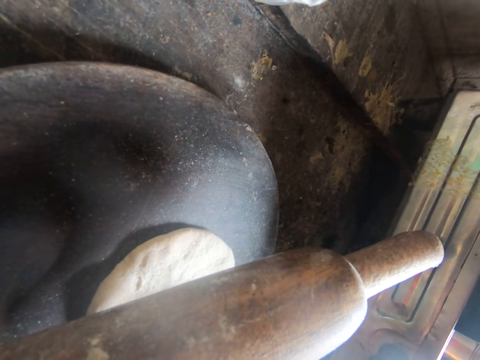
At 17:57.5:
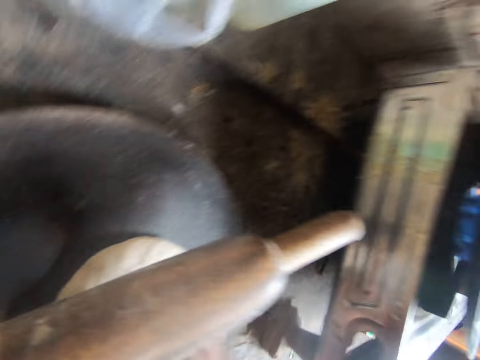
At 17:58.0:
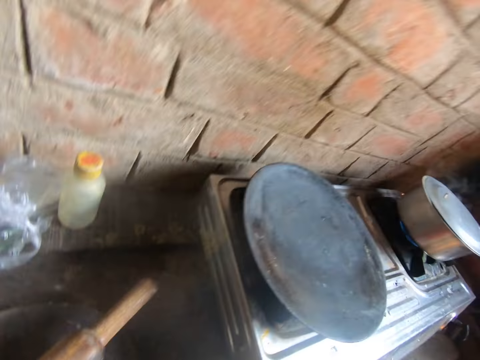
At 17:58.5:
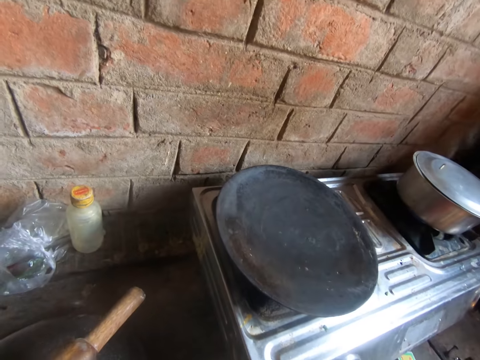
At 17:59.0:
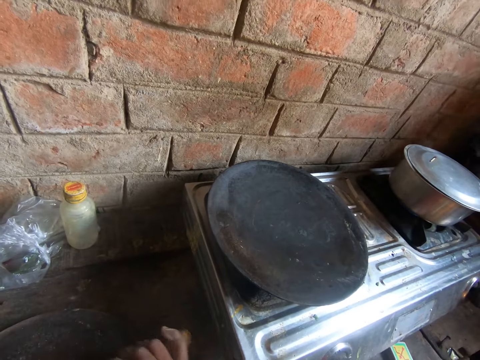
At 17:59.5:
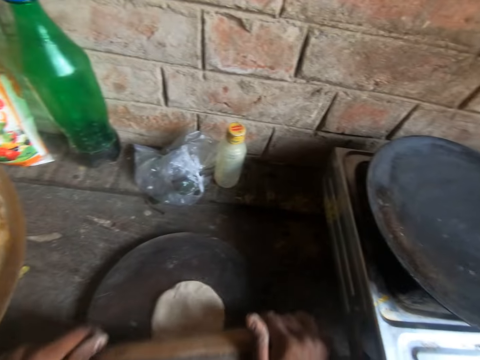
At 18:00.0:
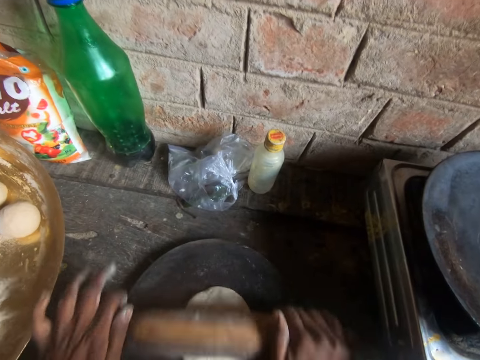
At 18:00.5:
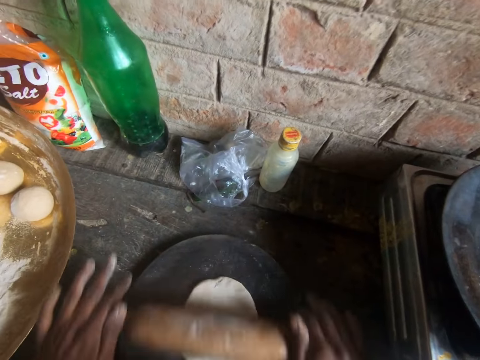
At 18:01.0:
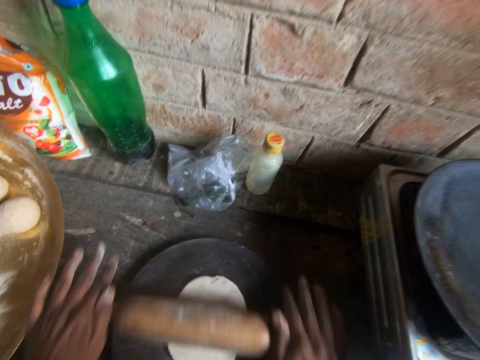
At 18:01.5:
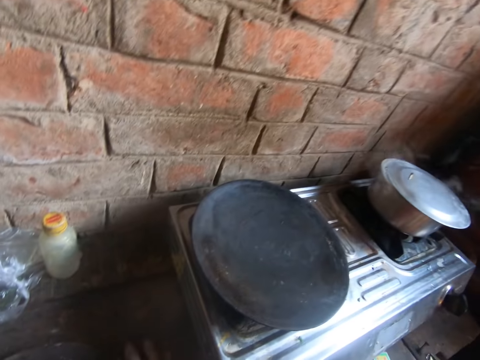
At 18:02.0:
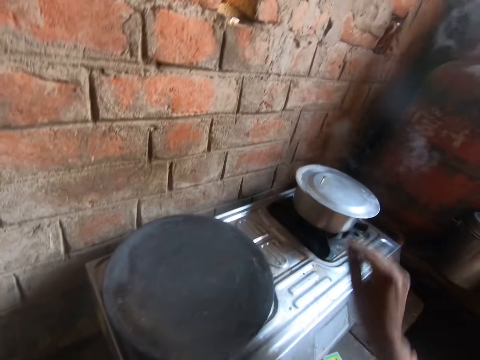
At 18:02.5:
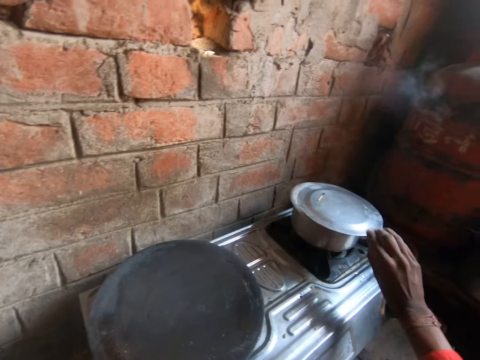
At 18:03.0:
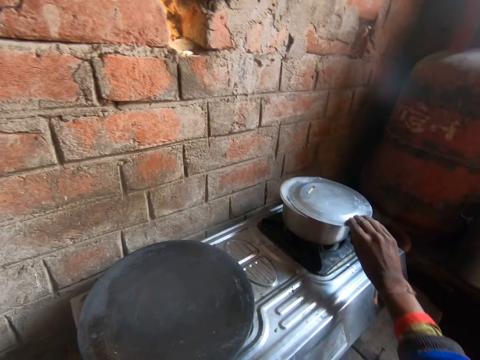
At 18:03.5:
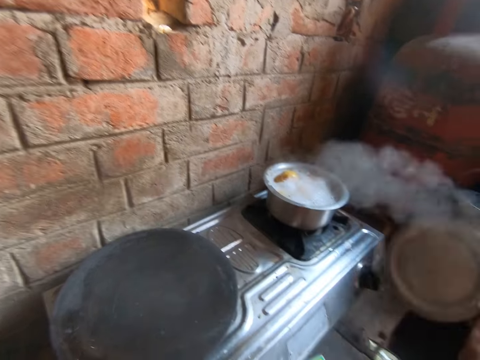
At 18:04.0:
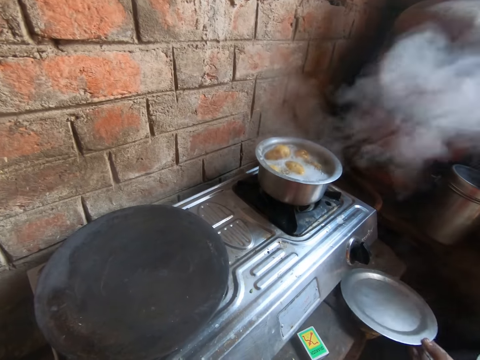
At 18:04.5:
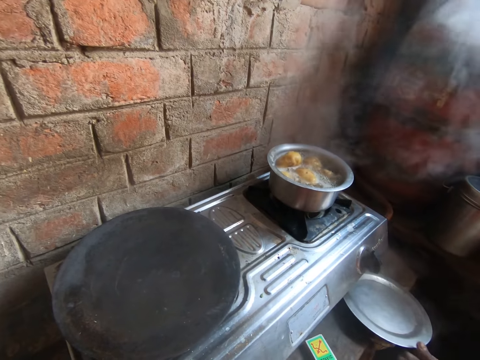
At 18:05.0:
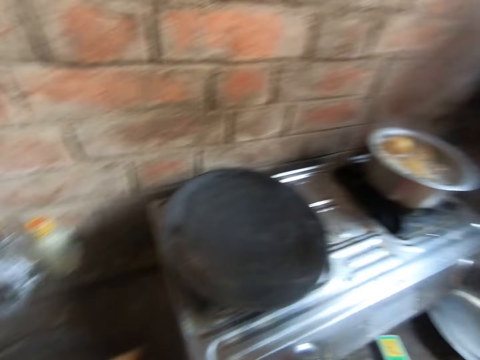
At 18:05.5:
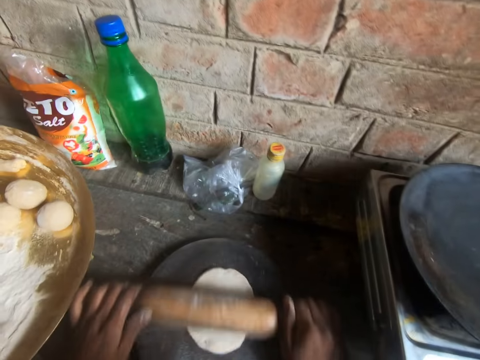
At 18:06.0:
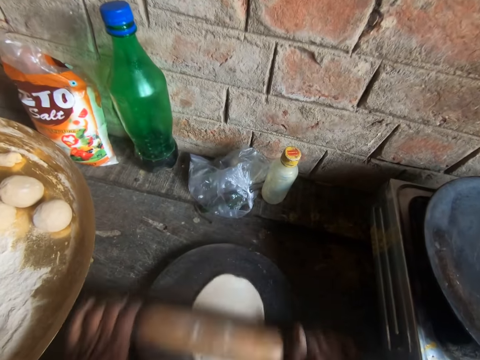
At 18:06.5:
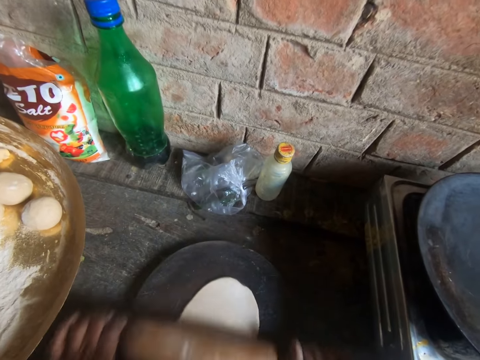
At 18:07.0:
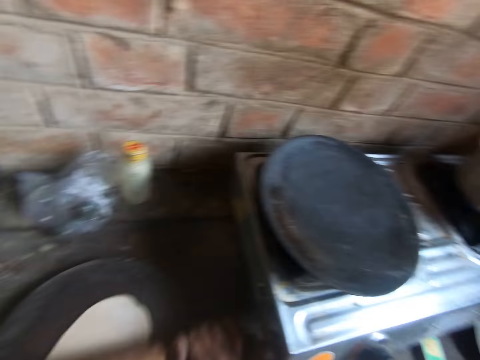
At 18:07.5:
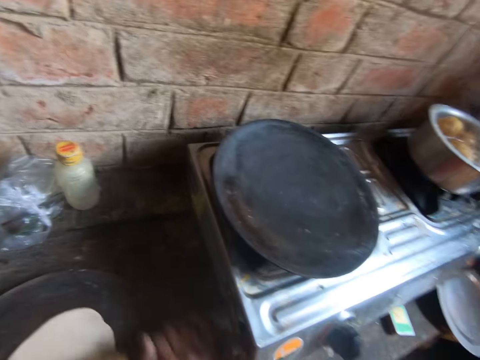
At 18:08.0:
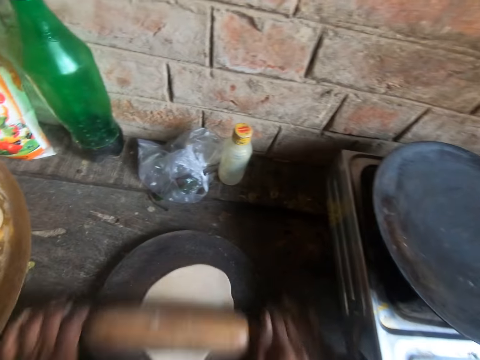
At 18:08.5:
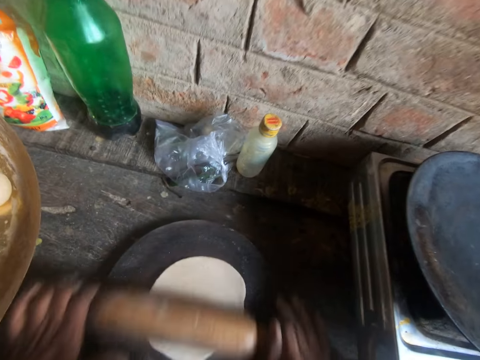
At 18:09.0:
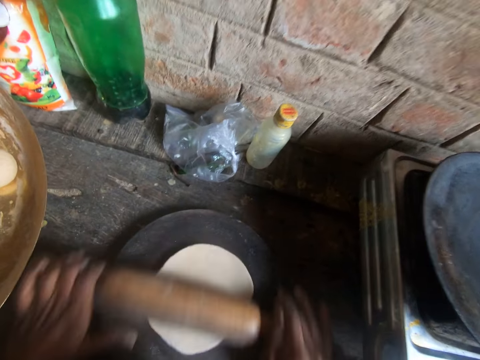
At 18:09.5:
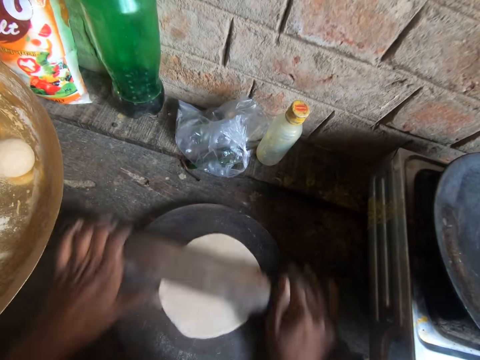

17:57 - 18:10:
The camera wearer looks around. They roll the dough. They look around. They remove the cooking pot lid. They pick the cover lid. They put the lid on the table. They roll the chapati with a chapati roller. They roll the dough again. They look around.

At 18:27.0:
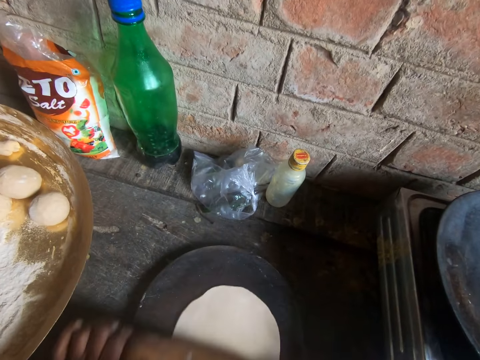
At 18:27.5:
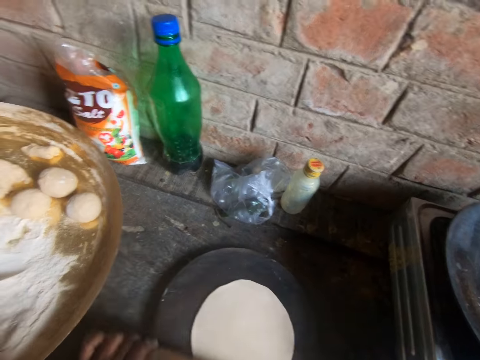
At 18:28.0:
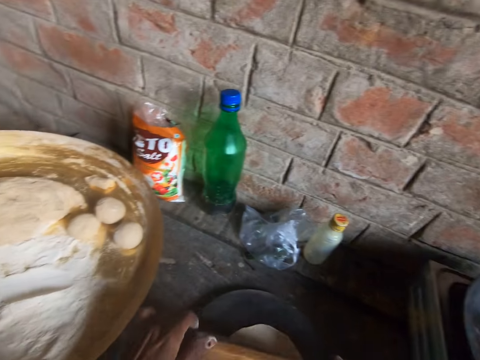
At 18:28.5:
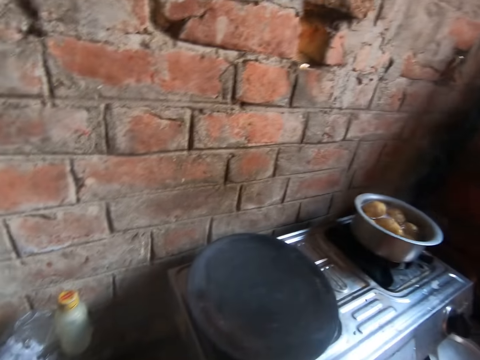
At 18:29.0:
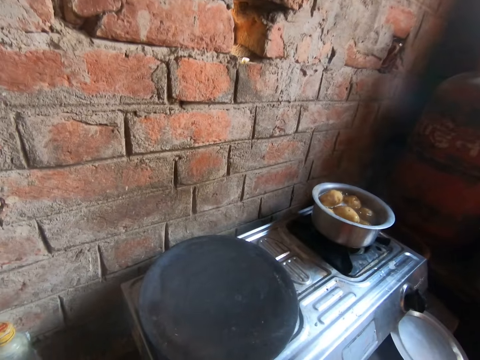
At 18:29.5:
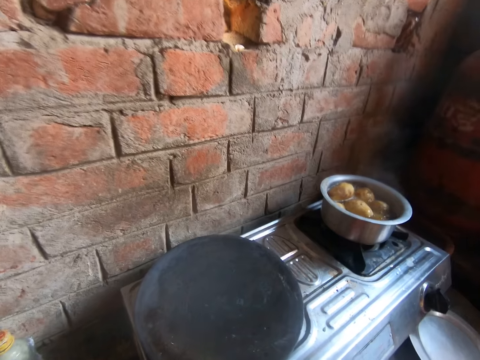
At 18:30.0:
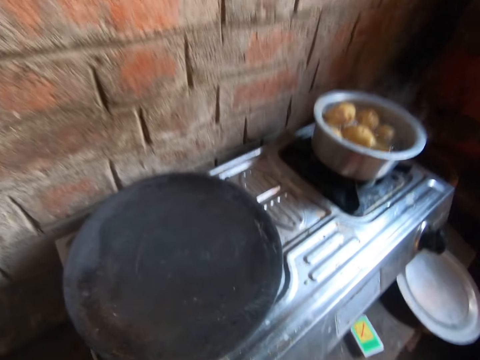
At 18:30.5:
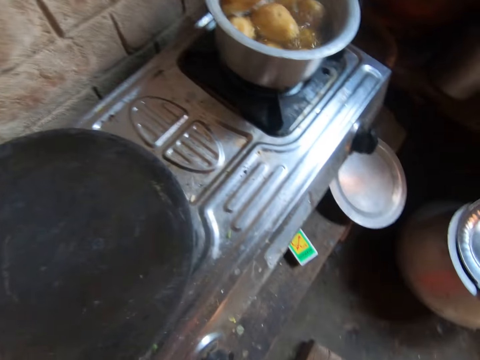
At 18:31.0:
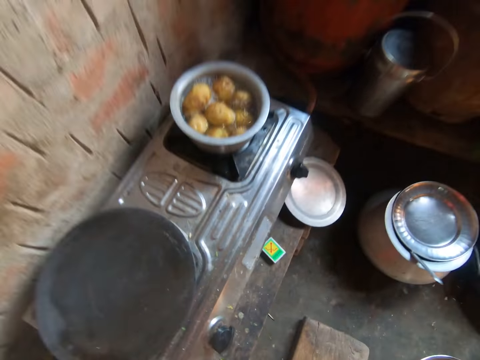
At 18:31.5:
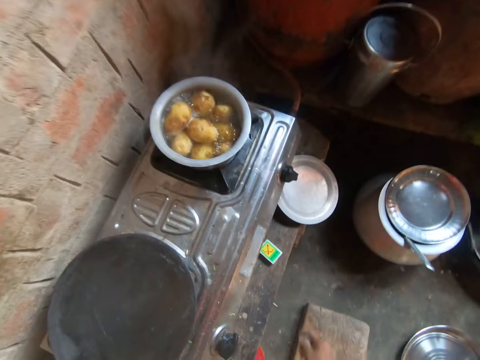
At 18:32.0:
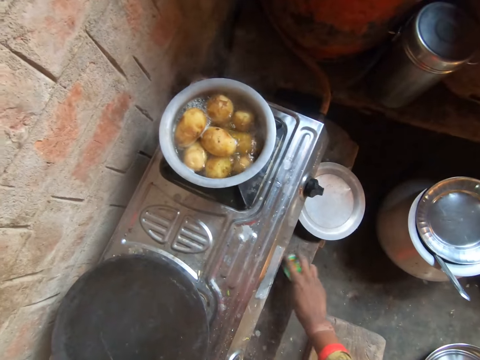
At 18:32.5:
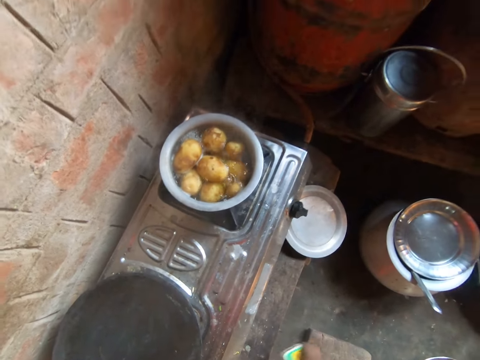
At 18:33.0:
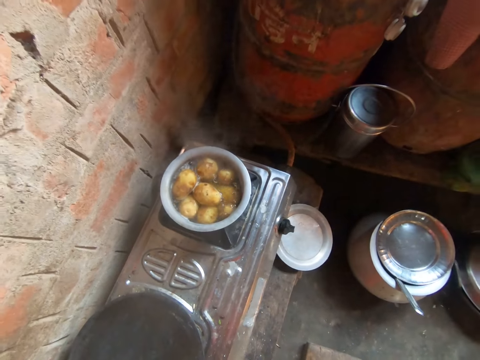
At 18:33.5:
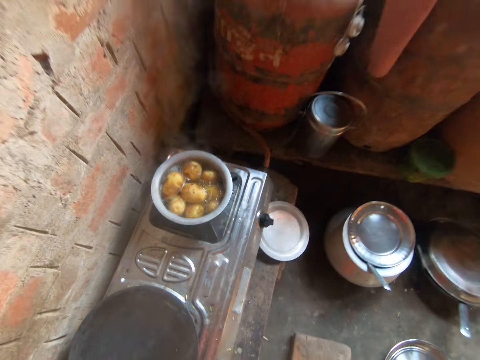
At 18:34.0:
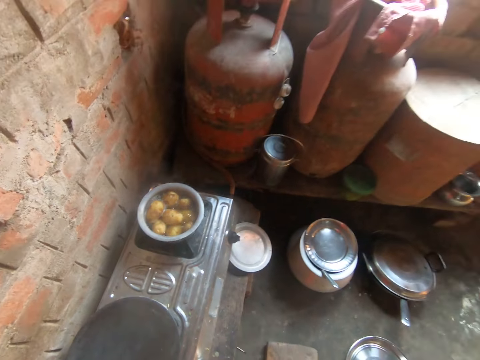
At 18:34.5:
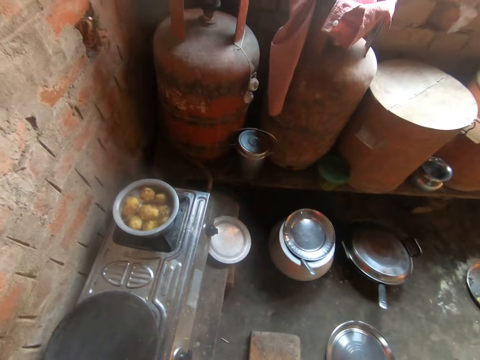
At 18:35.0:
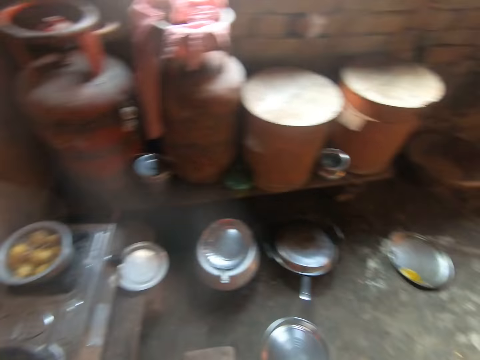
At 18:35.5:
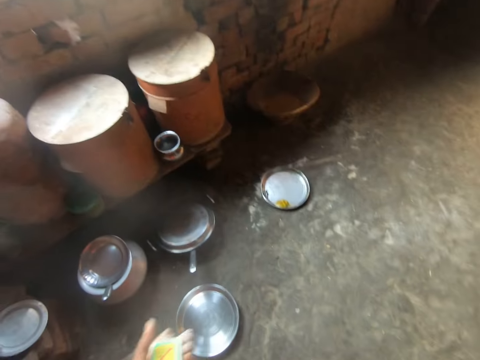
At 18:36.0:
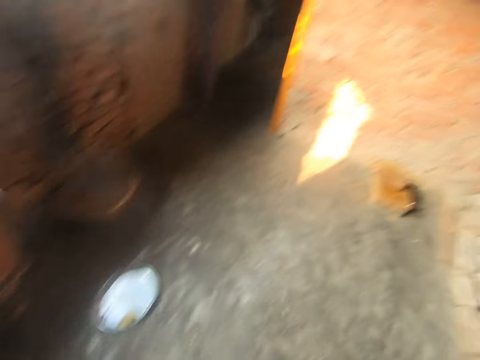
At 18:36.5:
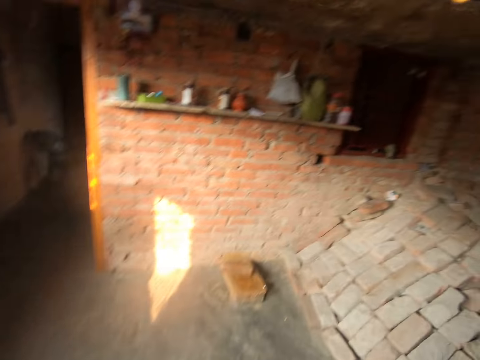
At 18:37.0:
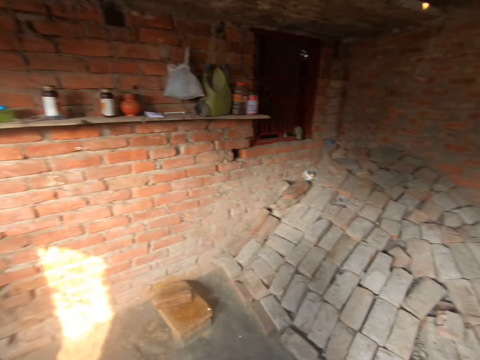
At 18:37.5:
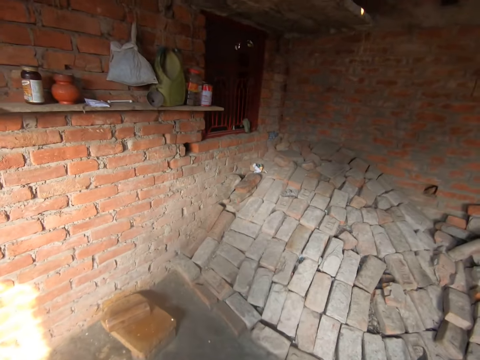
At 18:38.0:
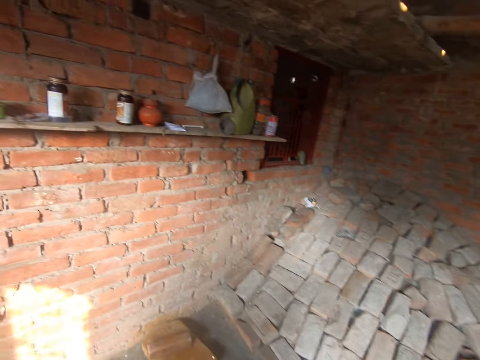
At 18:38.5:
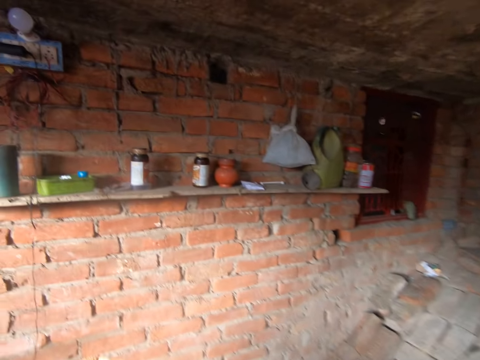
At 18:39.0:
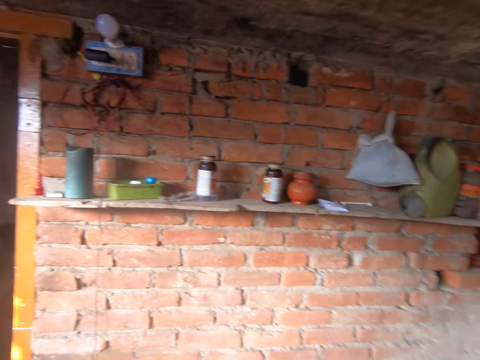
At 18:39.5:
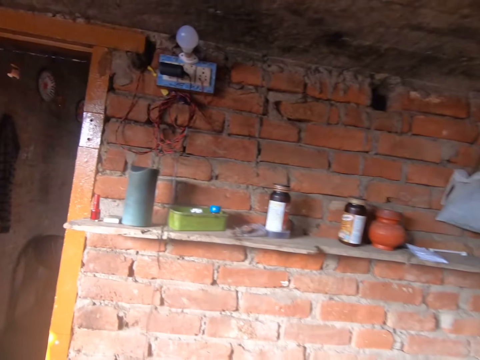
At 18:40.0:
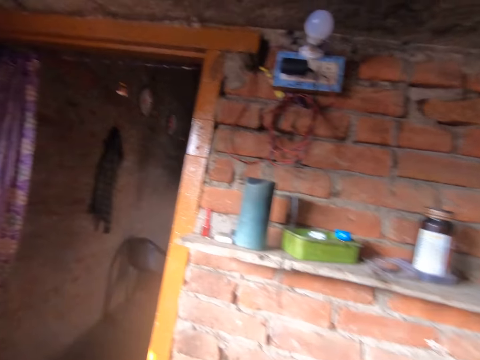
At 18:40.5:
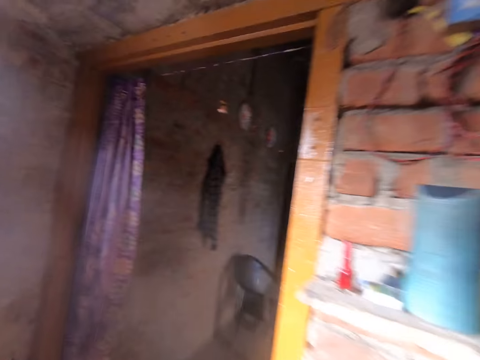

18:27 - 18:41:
The camera wearer looks around. They pick the matchbox on the table. They shake the matchbox. They walk. They hold the matchbox. They look around.
